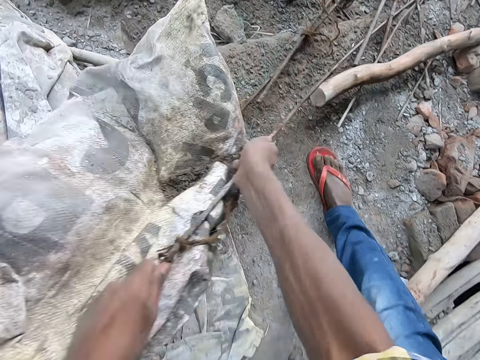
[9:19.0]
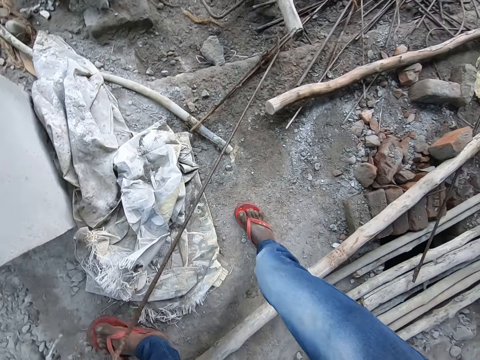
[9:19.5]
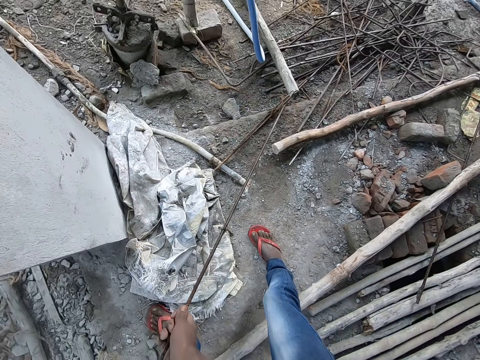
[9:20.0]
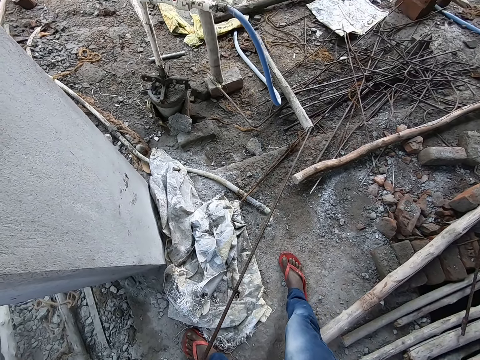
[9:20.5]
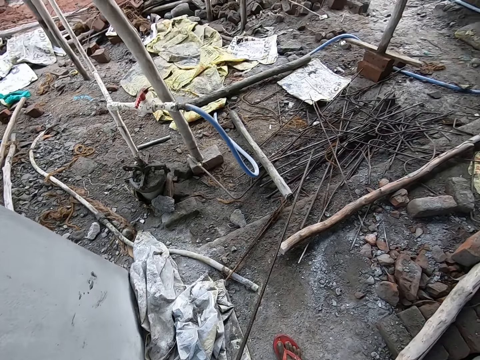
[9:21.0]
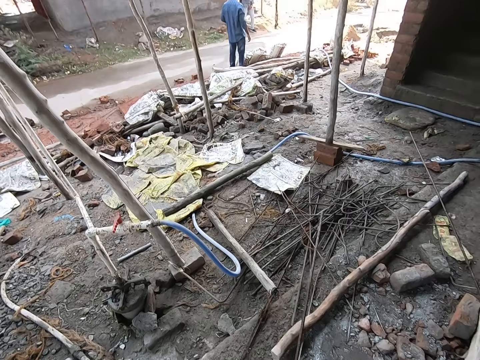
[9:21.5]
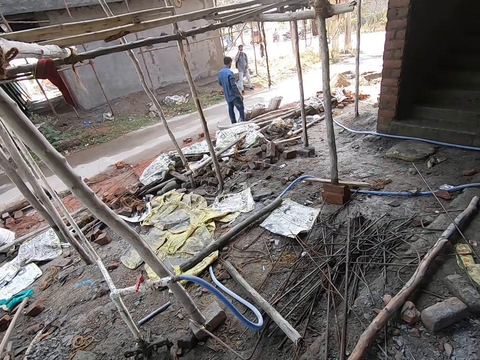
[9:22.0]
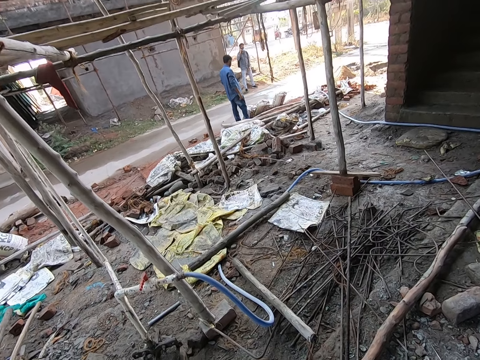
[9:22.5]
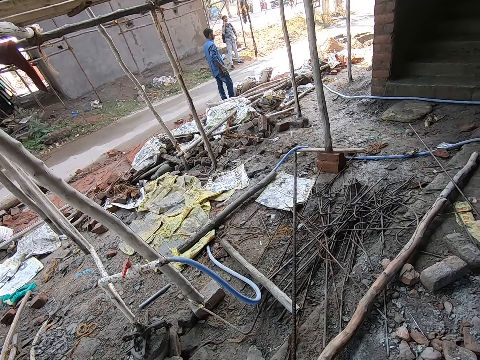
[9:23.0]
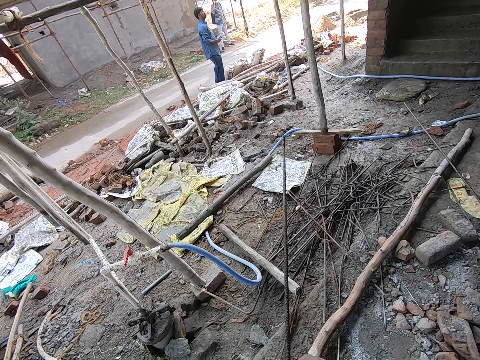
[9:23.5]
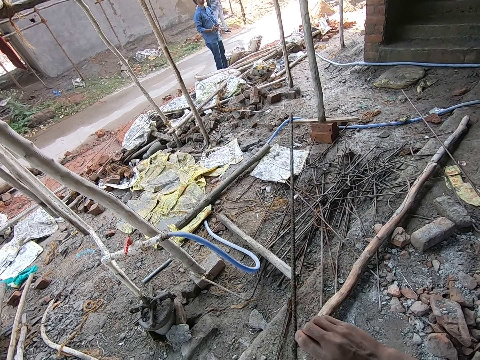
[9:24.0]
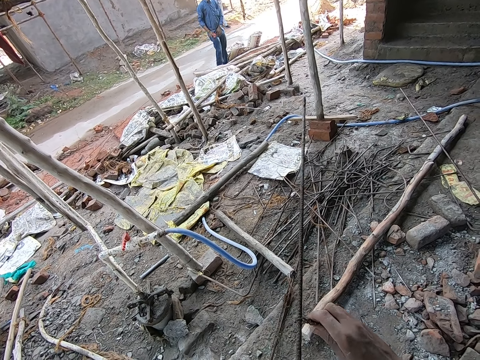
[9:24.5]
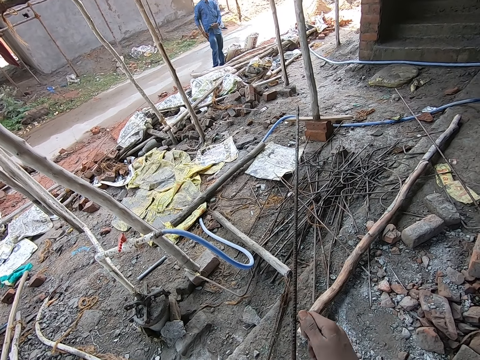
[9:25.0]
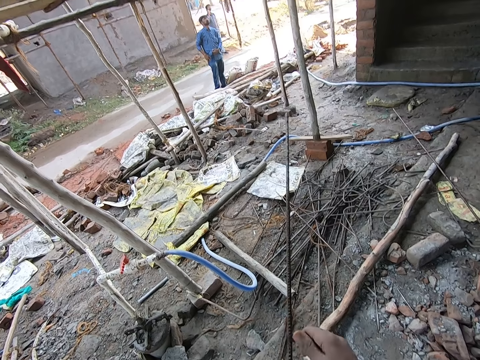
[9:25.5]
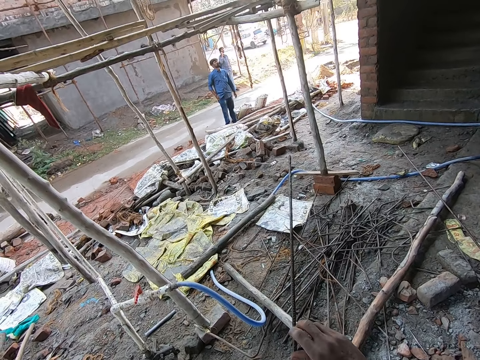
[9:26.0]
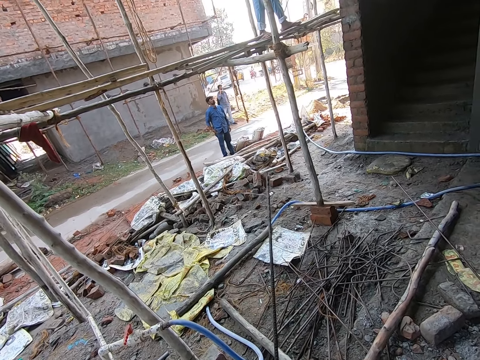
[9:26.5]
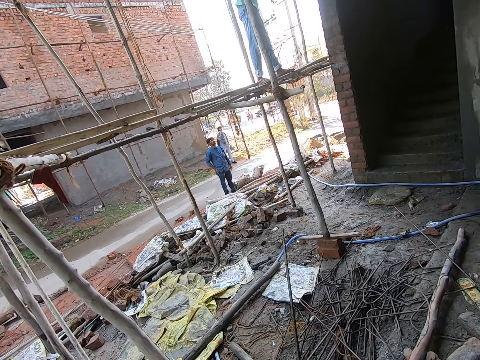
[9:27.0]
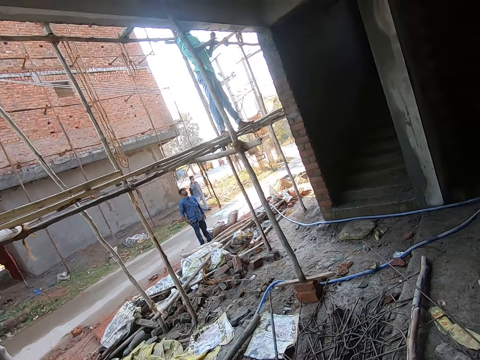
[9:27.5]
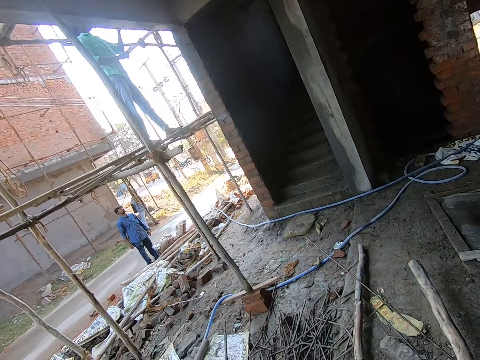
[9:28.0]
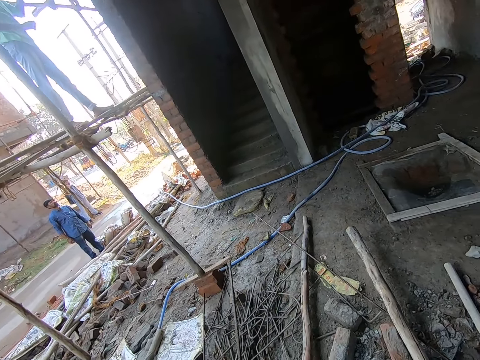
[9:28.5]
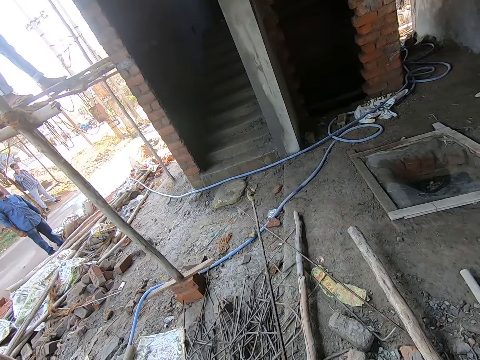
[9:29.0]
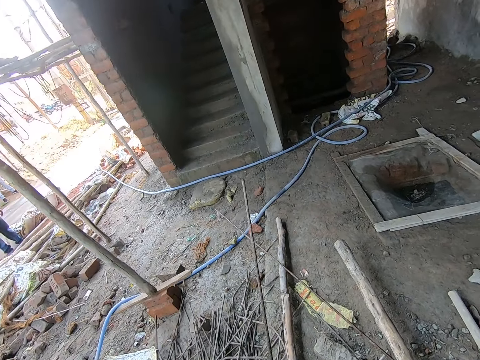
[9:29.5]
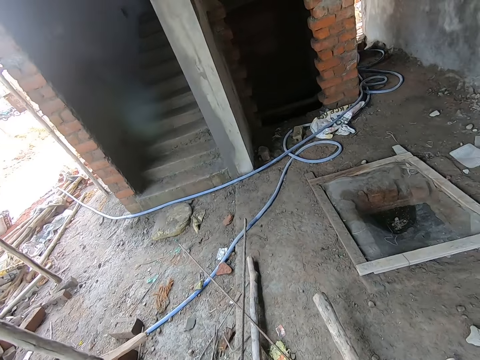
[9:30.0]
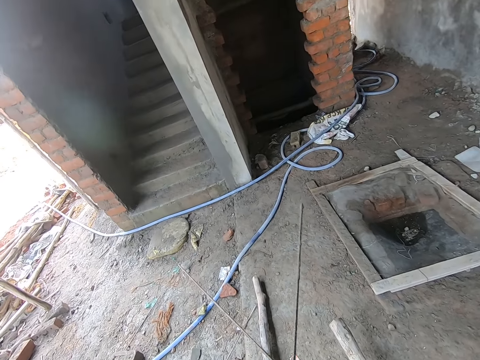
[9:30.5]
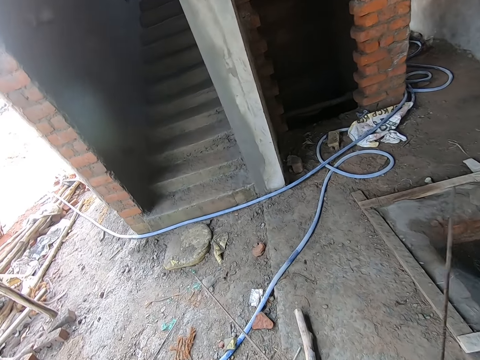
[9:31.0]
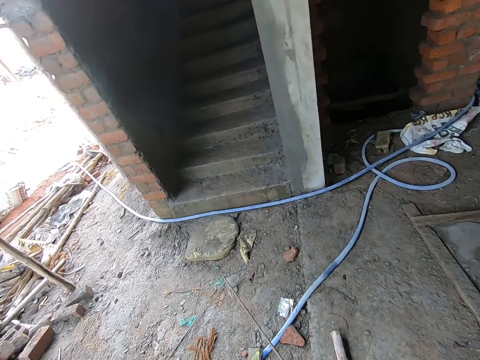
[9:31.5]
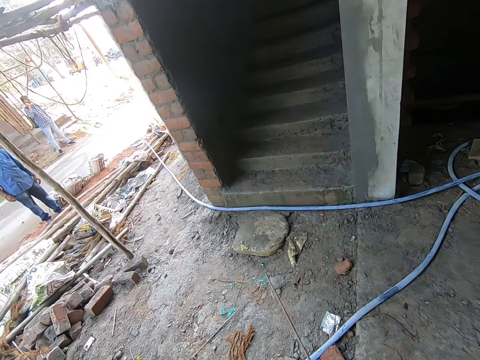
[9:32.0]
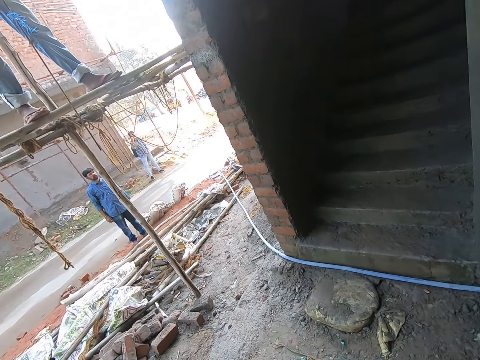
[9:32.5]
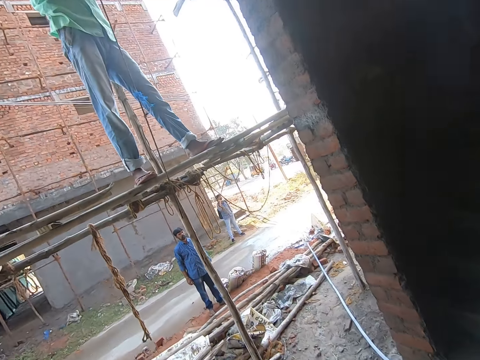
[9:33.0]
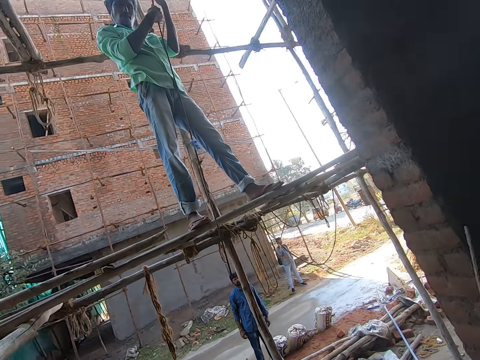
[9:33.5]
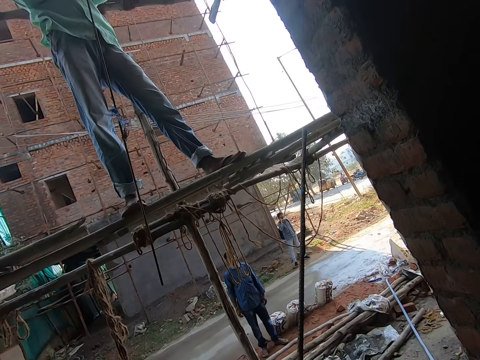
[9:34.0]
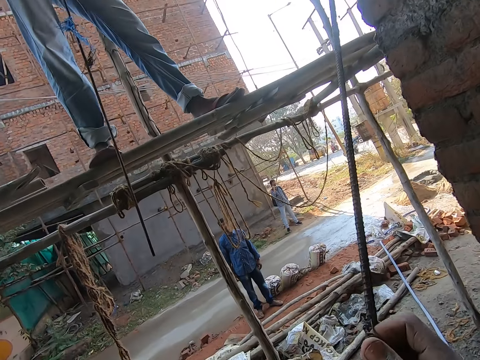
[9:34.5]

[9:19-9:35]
The camera wearer holds the metal rod. He loosens a wire string on the iron rod with his right hand. He twists the wire on the metal rod. He carries the metal rod. A man interacts with the camera wearer.

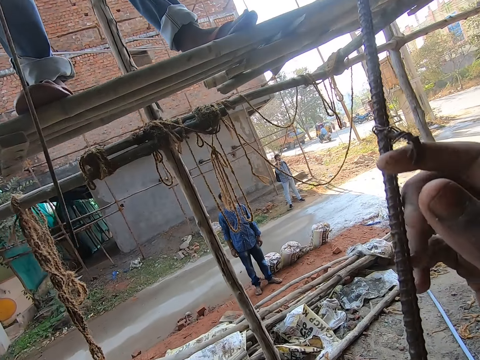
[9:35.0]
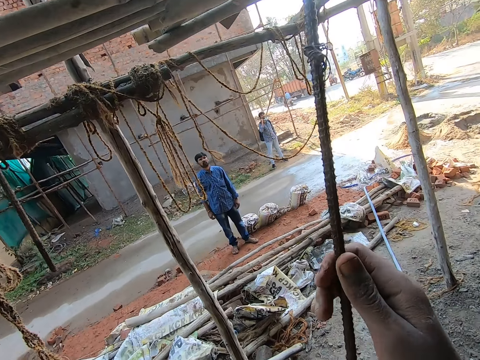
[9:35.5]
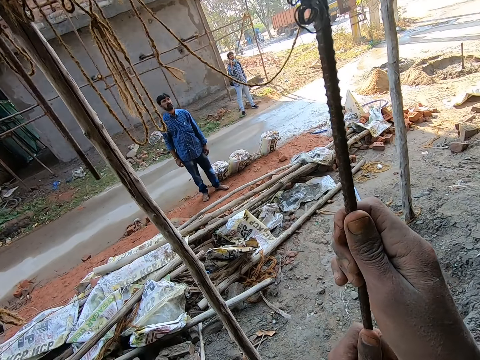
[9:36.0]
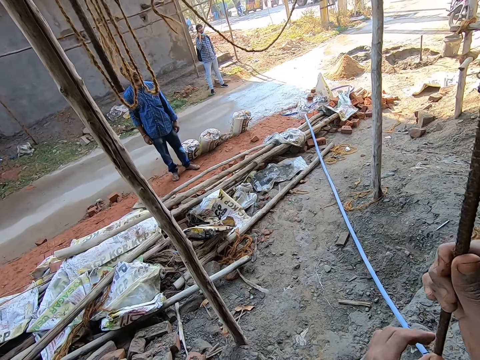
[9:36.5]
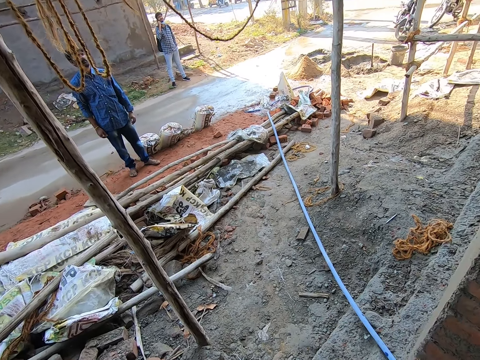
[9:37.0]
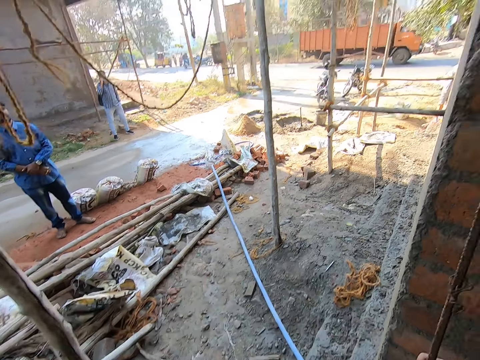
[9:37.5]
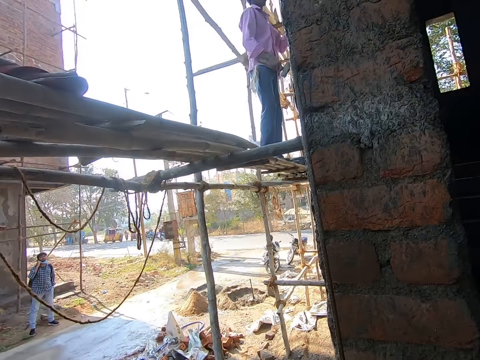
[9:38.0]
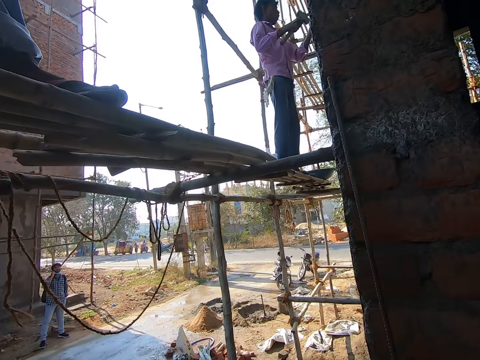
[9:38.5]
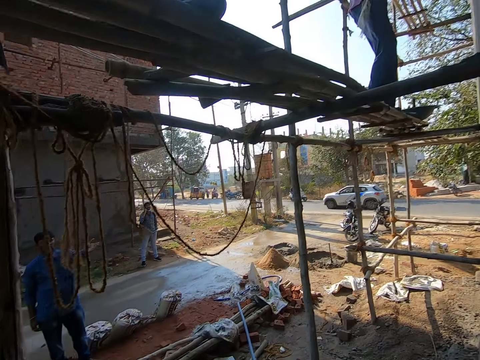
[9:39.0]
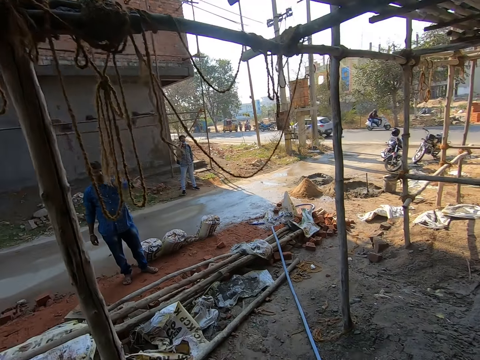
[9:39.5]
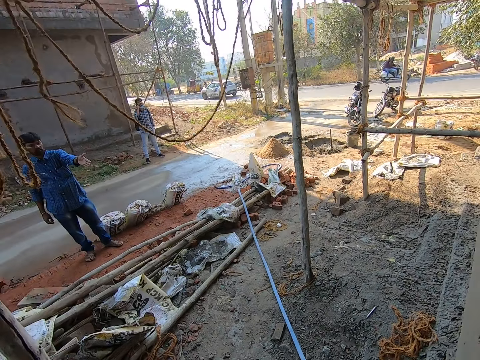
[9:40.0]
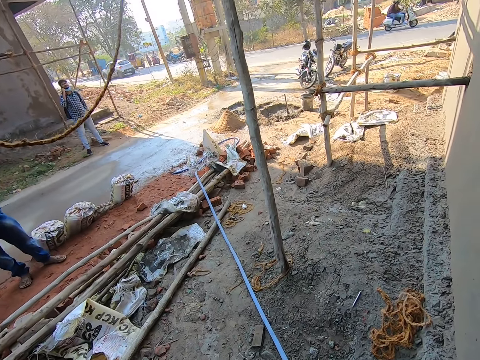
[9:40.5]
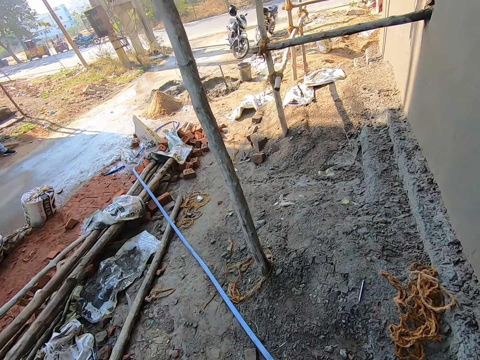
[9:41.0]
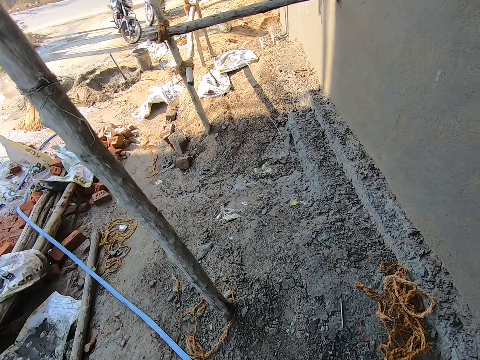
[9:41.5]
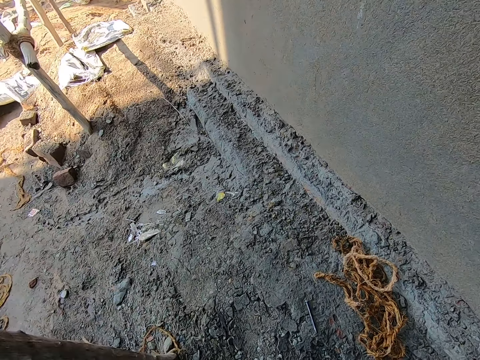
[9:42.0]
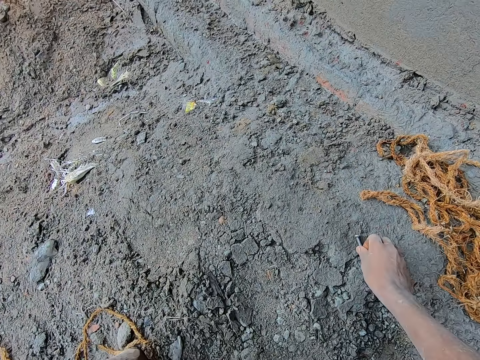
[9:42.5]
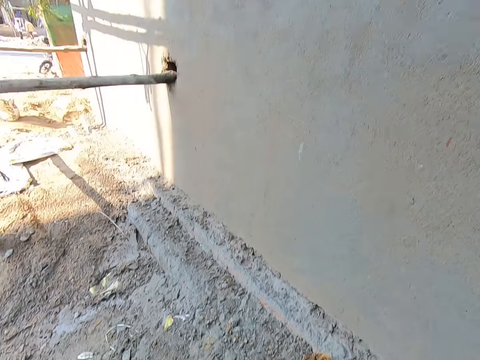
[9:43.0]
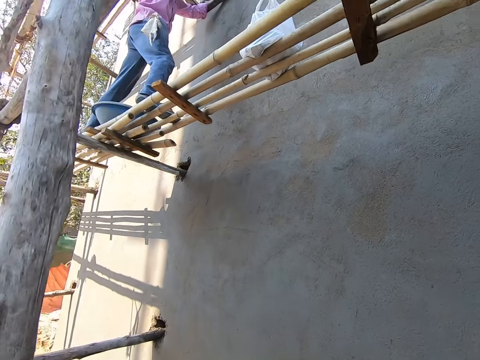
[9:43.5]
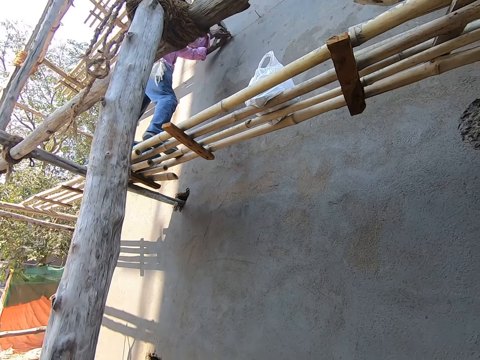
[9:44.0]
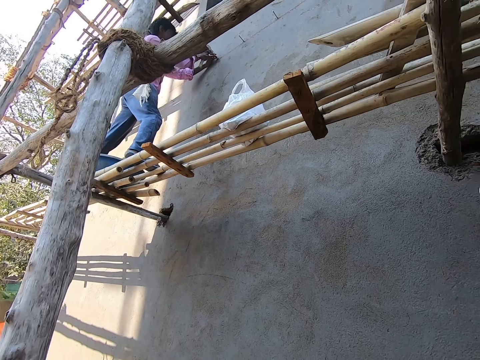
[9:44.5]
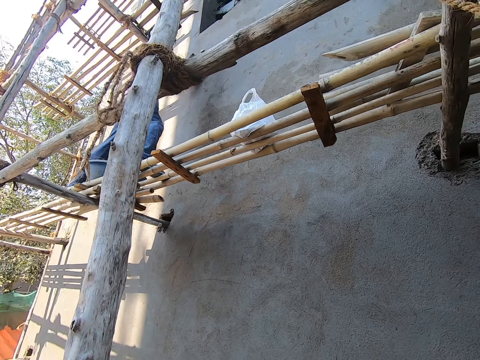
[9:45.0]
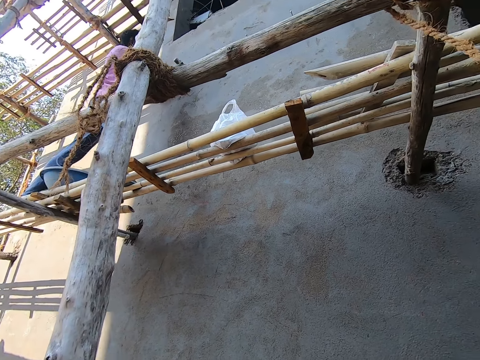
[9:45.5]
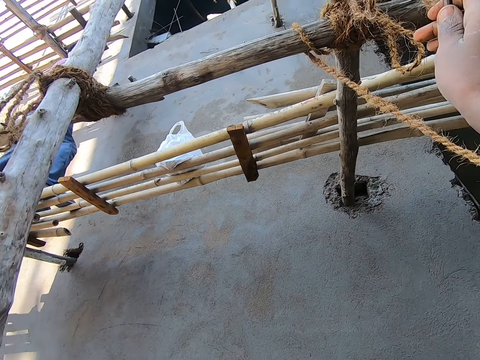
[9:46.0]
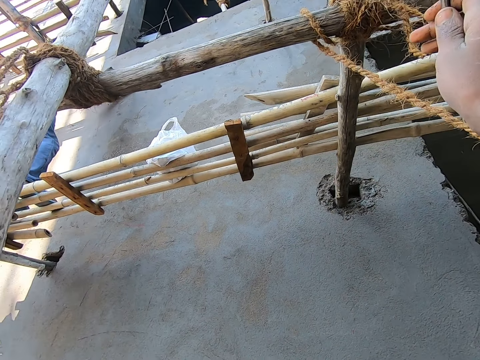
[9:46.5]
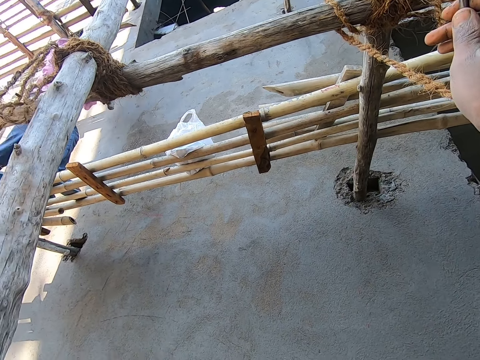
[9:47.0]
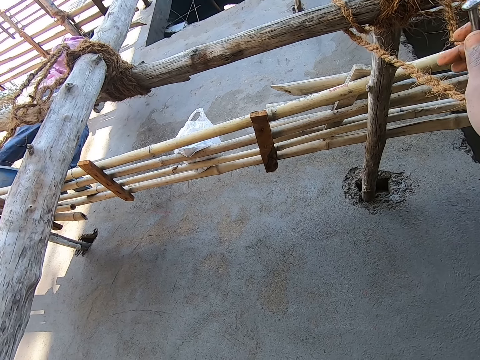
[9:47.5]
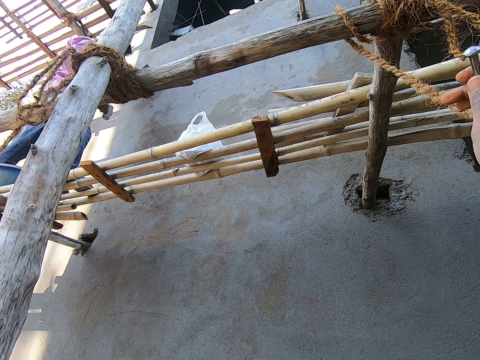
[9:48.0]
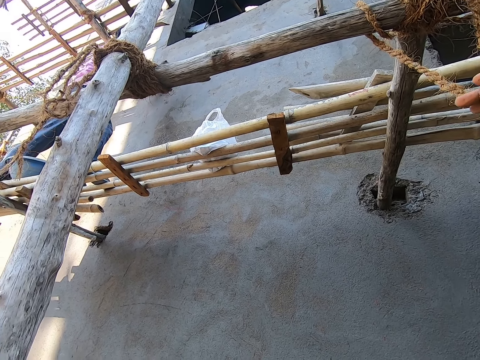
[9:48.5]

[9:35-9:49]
The camera wearer holds the metal rod with both hands. Another man interacts with the camera wearer. The man gestures at the camera wearer. The camera wearer picks up a nail on the floor with his right hand. Another man hammers a nail on a wall with his right hand.
